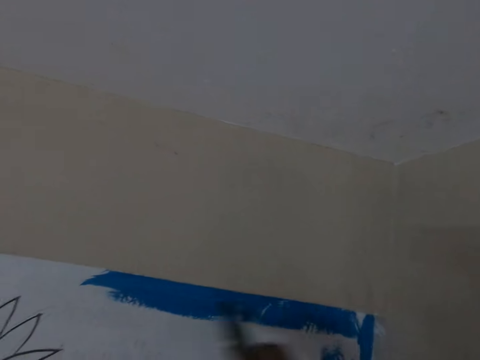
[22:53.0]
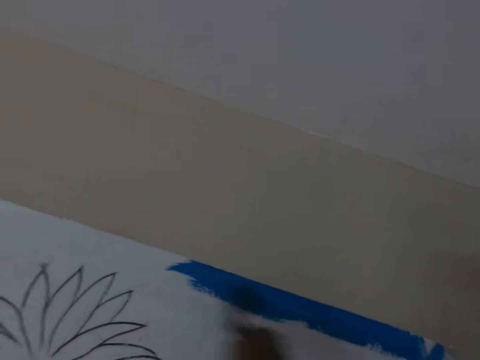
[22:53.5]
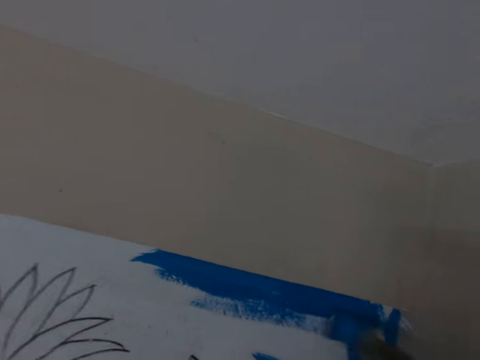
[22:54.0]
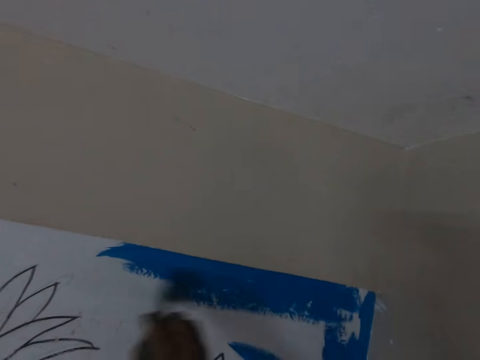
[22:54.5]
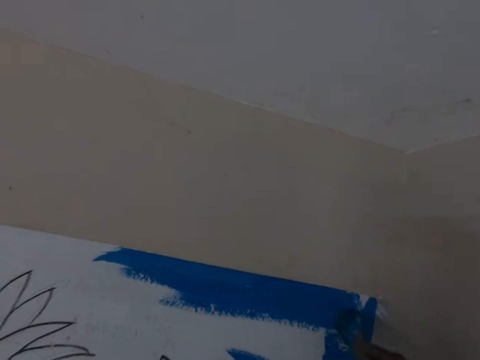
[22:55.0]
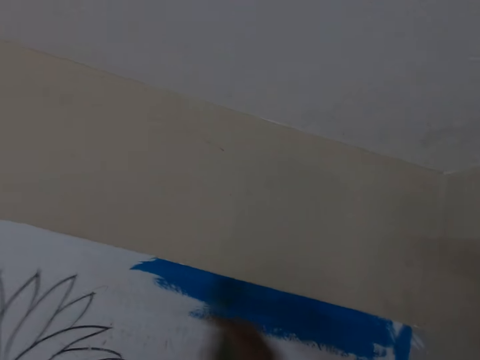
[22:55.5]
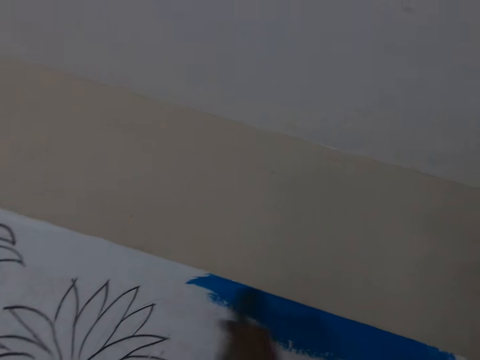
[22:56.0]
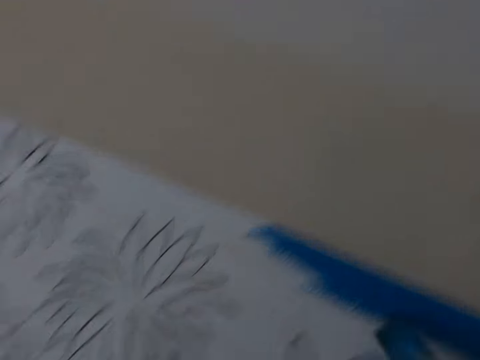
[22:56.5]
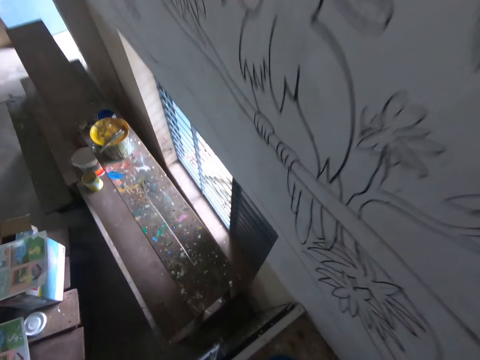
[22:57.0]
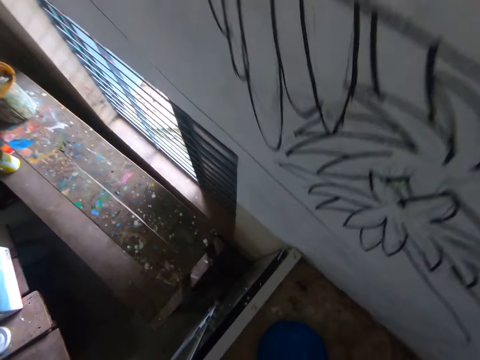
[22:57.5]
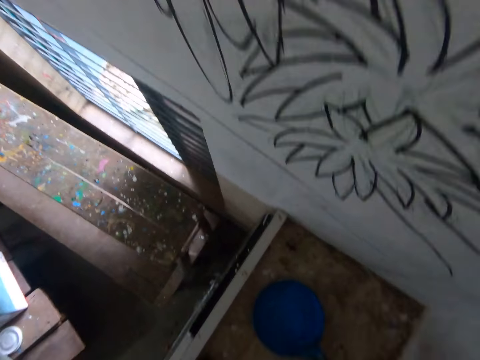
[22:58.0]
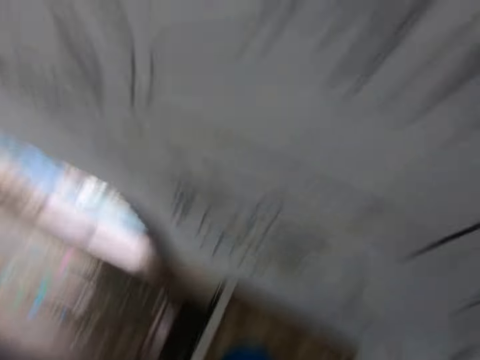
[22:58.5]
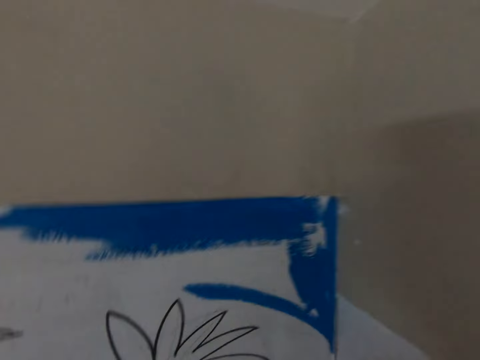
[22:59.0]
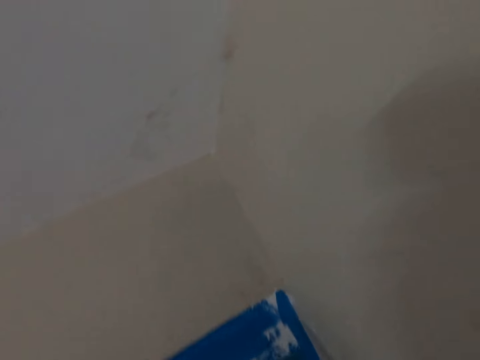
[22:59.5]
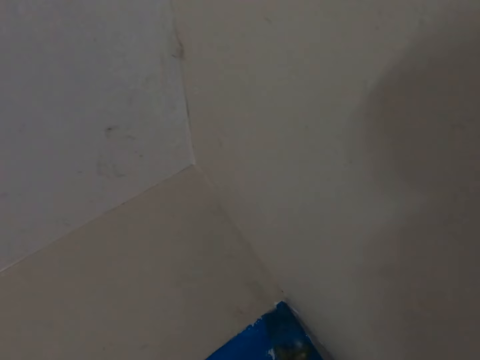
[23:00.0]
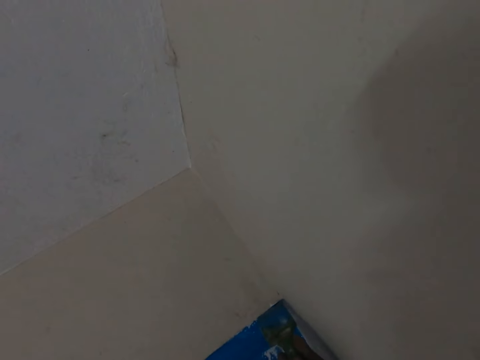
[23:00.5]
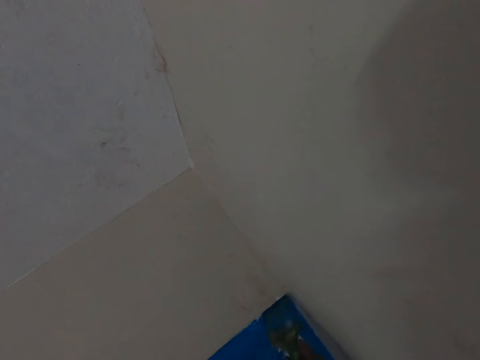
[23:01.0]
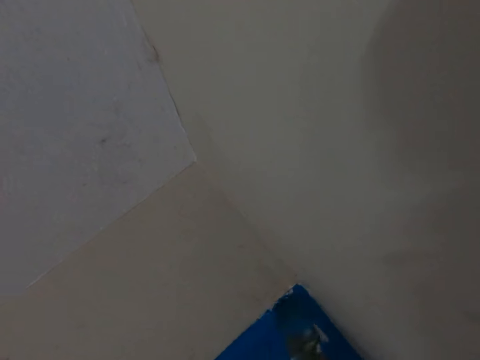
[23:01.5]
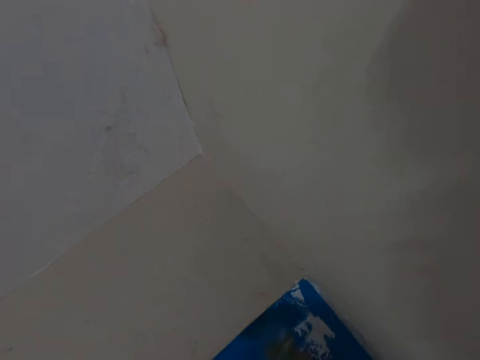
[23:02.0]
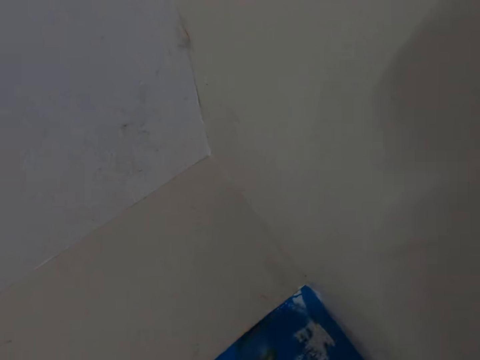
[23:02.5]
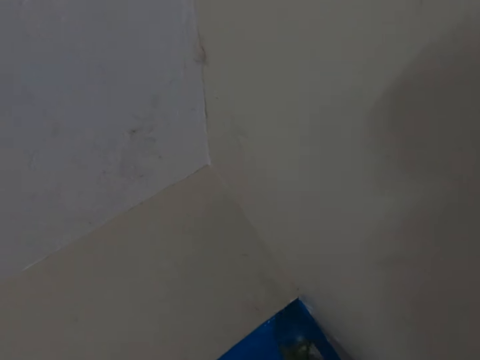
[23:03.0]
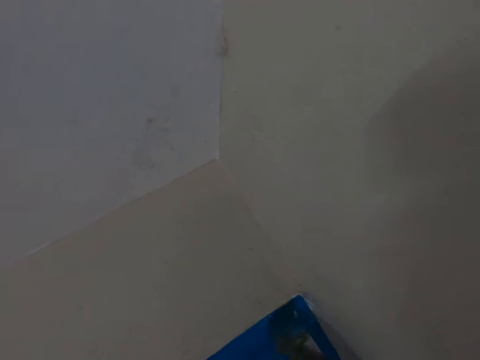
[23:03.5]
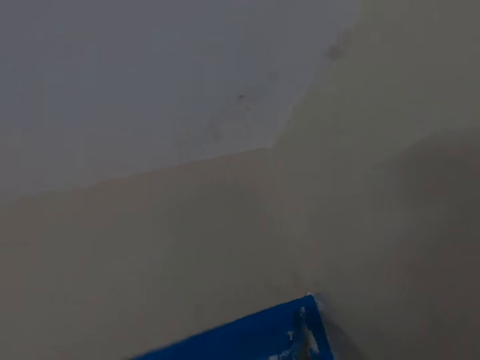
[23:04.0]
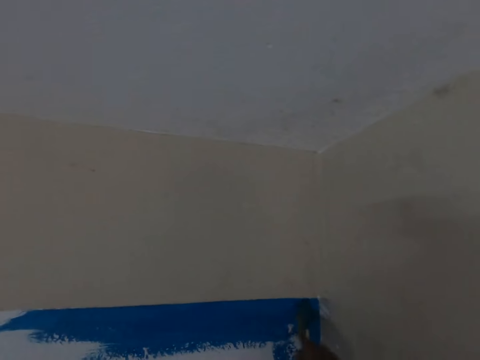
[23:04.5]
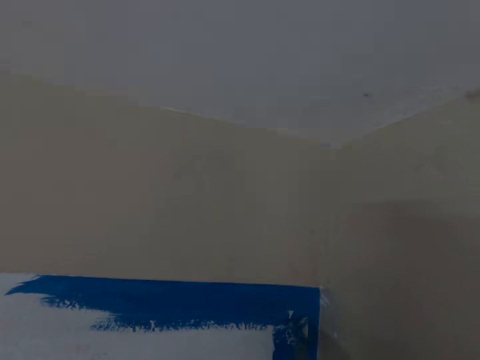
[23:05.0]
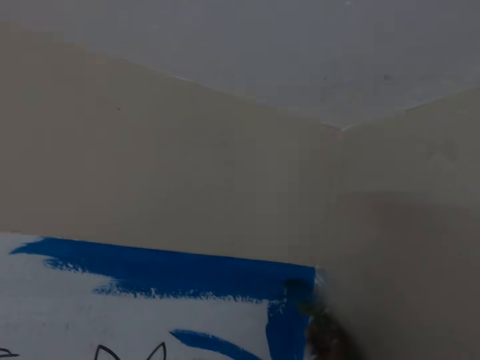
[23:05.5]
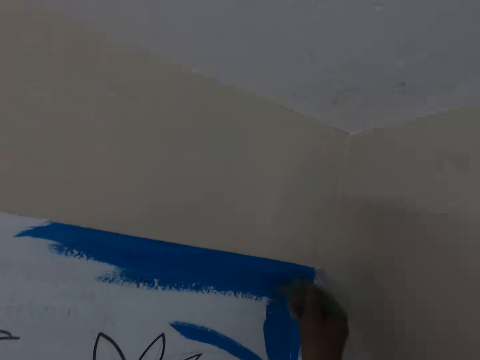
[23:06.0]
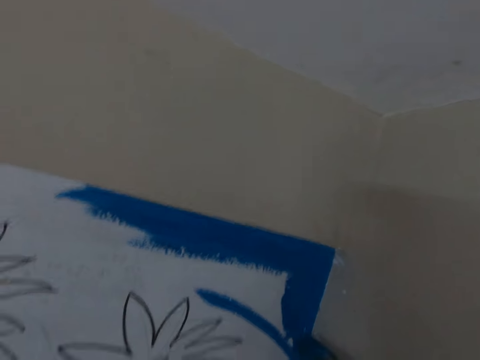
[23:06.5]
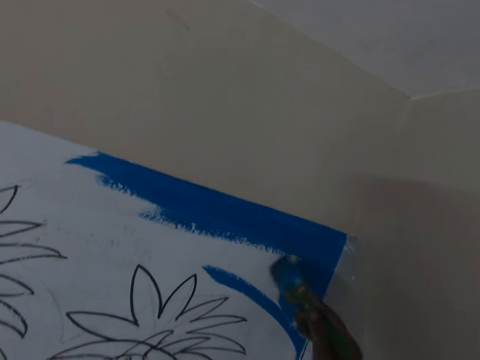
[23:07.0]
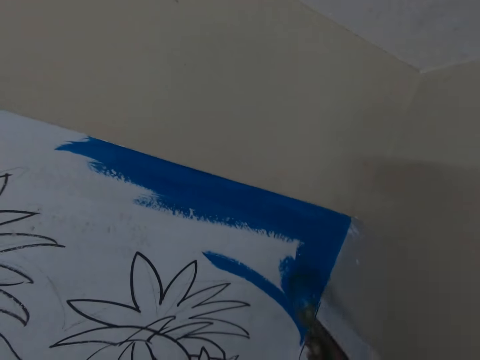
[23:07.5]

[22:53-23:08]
The camera wearer dips the paint brush in the paint can. They paint a drawing on the wall with the brush.

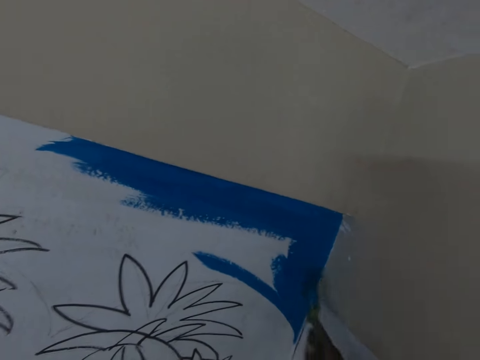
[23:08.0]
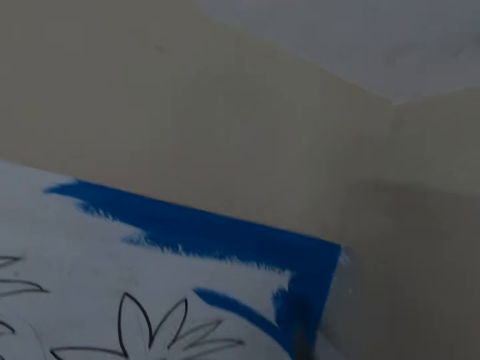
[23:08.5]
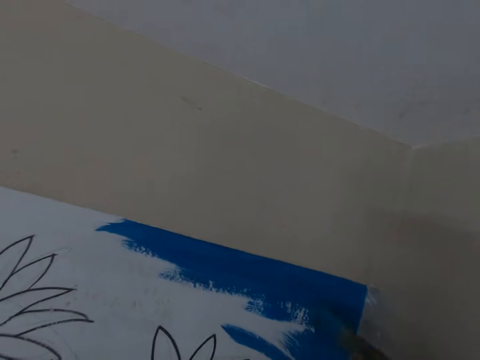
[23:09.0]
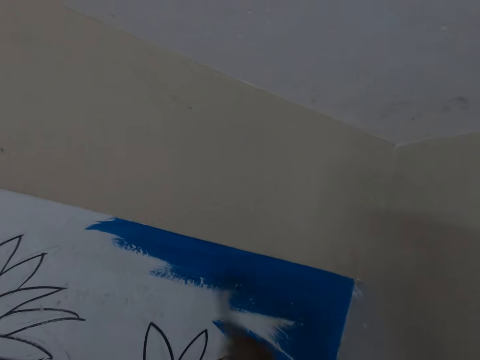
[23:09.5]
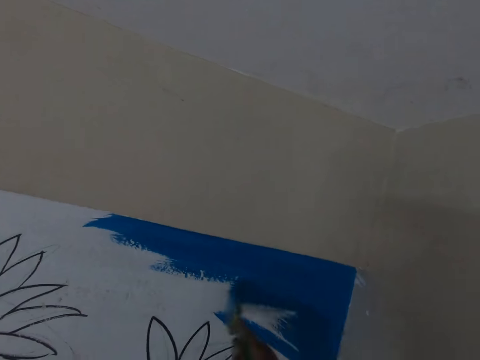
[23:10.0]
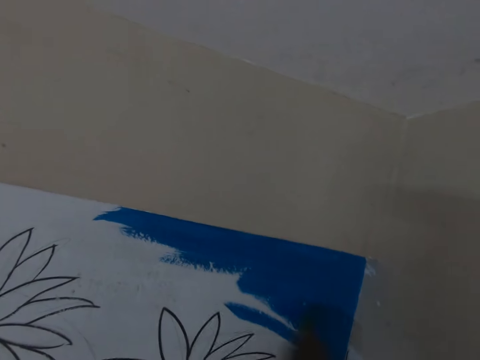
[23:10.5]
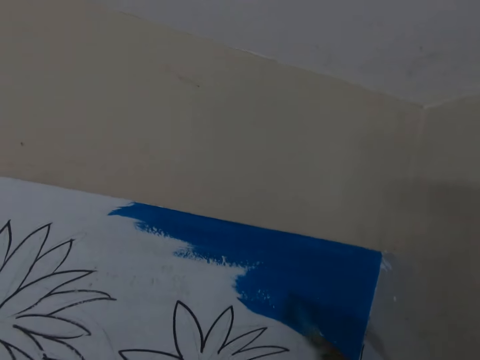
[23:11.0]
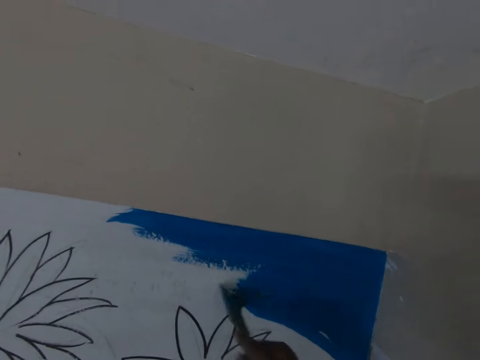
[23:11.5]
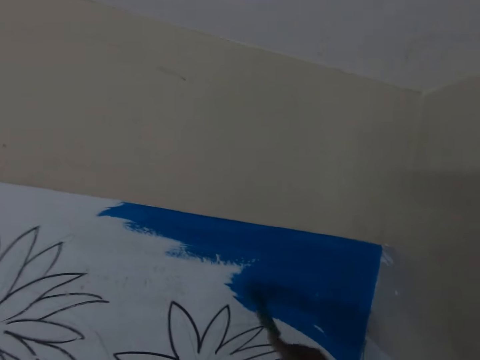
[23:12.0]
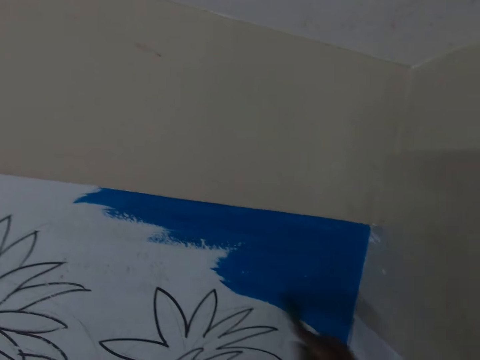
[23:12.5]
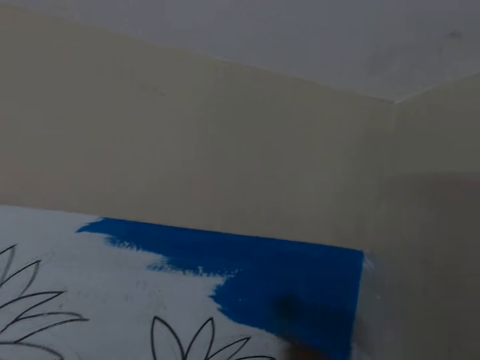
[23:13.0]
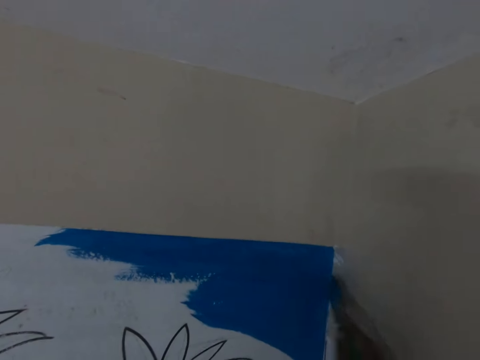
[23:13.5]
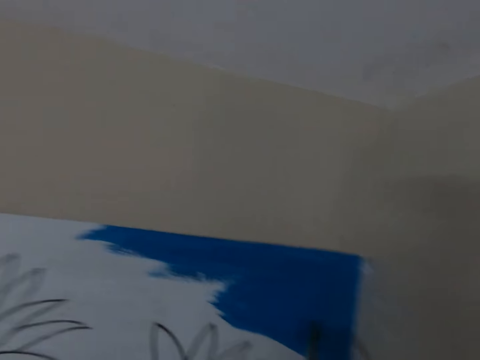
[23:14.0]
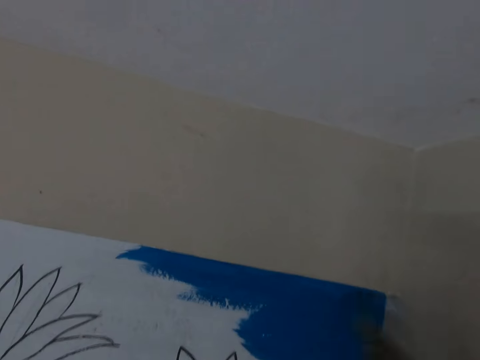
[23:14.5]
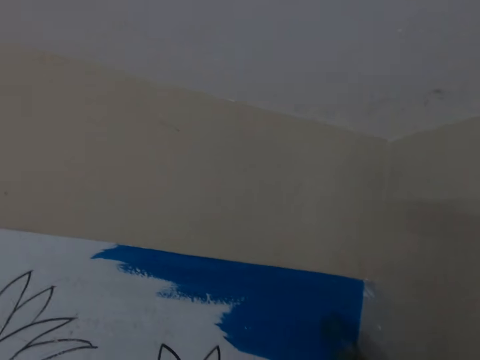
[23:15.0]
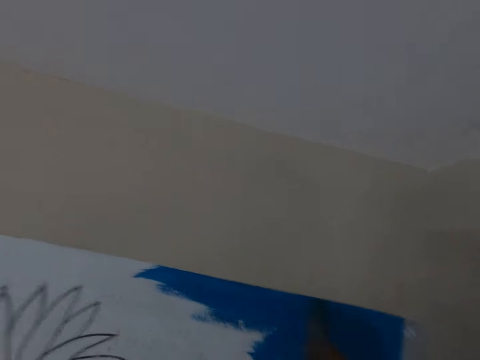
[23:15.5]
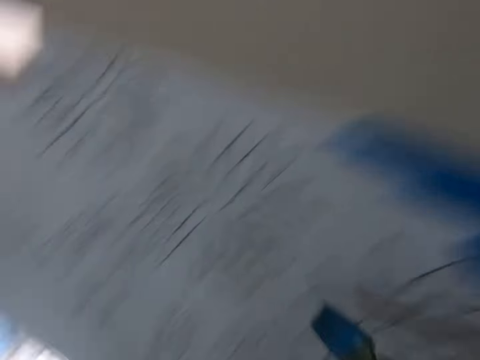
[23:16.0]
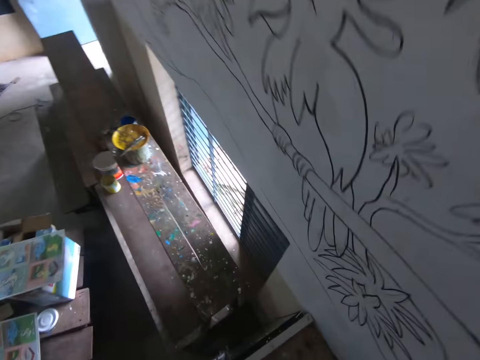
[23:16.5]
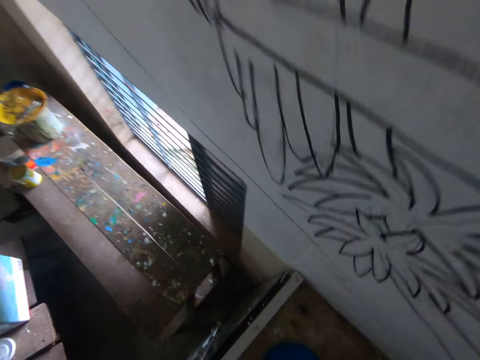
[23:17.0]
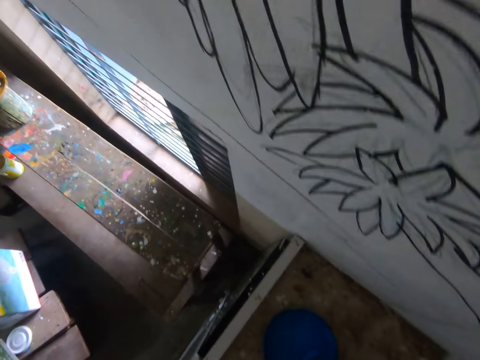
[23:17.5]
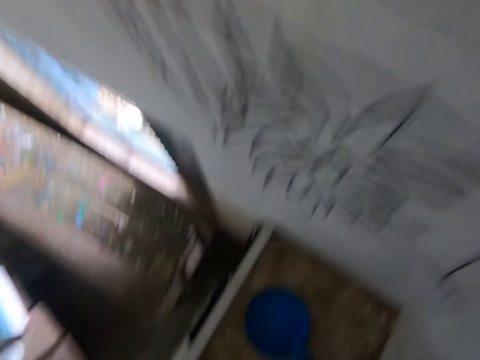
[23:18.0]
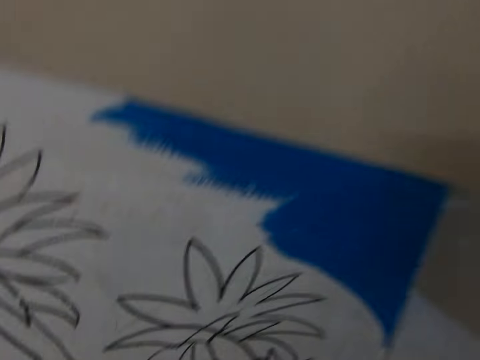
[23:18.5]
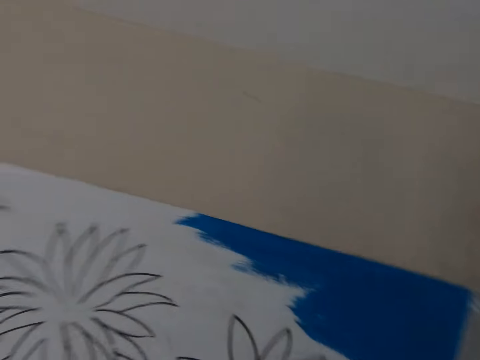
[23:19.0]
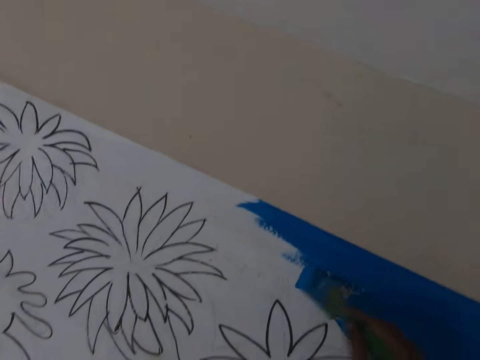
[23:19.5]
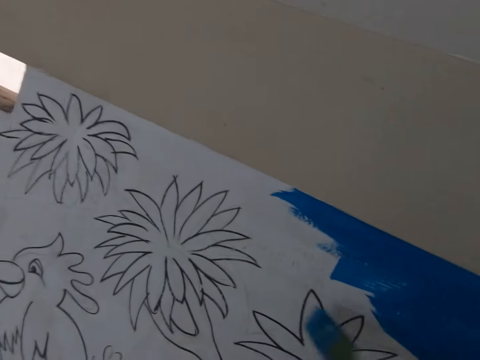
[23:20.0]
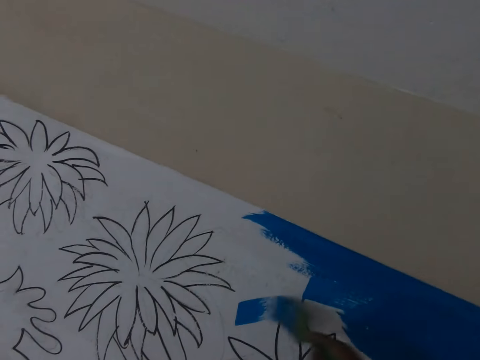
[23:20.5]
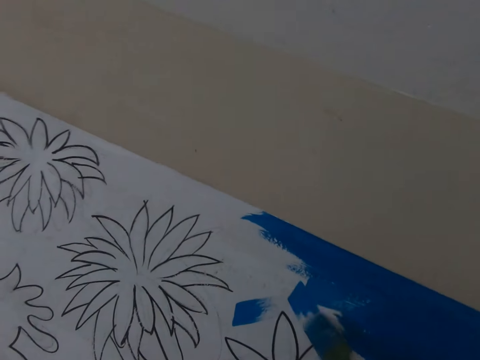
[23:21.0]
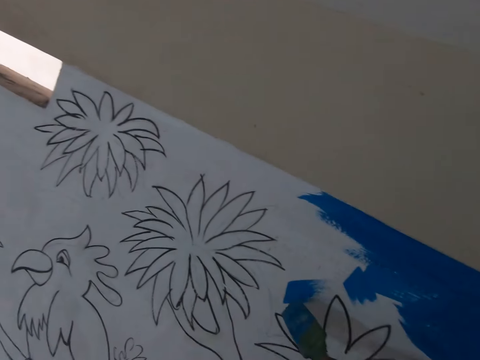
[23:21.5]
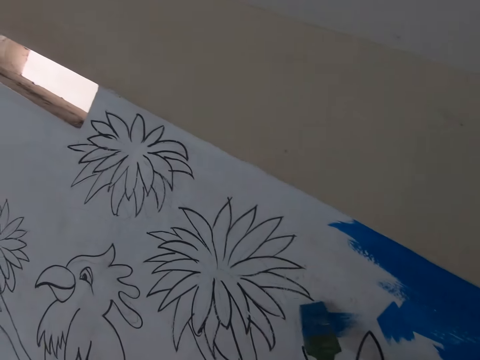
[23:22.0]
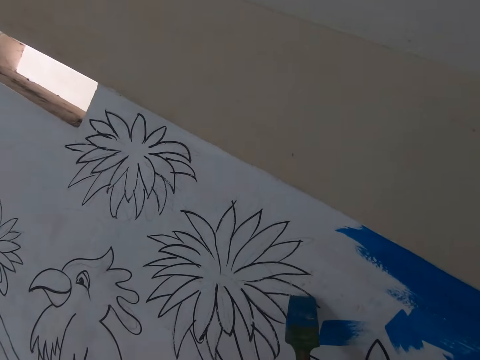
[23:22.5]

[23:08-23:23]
The camera wearer dips the paint brush in the paint can. They paint a drawing on the wall with the brush.
